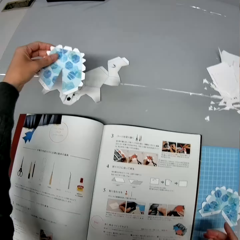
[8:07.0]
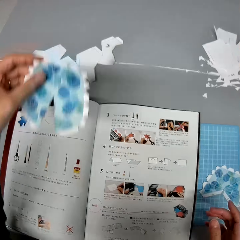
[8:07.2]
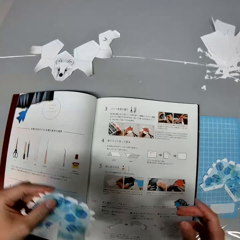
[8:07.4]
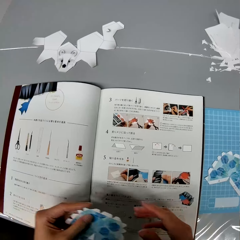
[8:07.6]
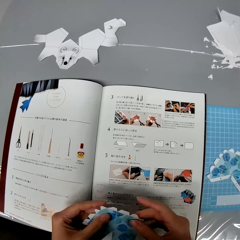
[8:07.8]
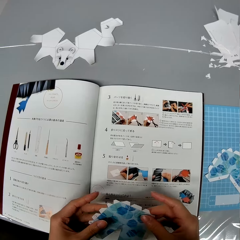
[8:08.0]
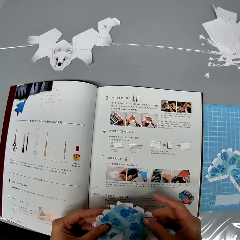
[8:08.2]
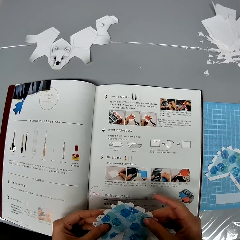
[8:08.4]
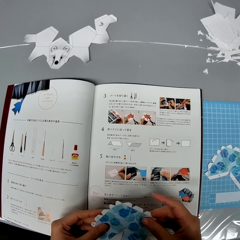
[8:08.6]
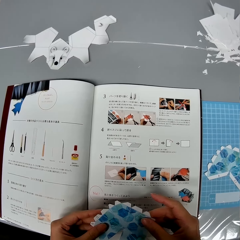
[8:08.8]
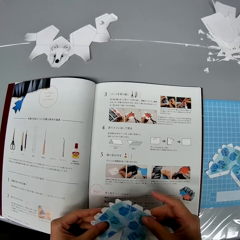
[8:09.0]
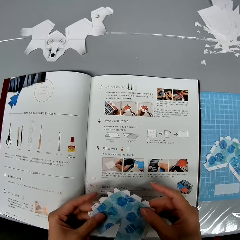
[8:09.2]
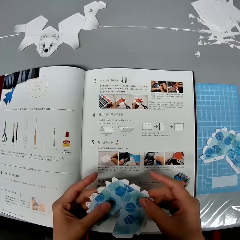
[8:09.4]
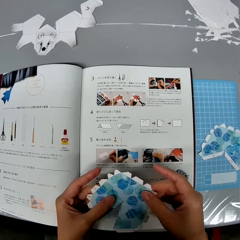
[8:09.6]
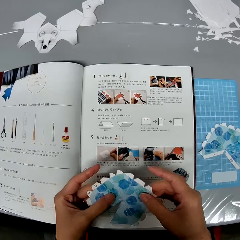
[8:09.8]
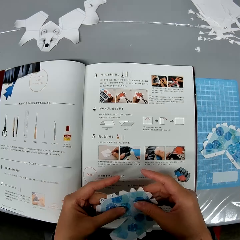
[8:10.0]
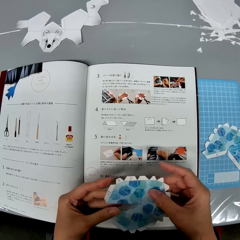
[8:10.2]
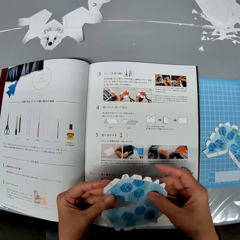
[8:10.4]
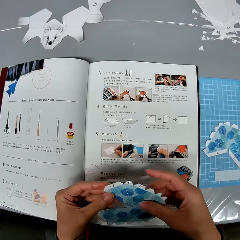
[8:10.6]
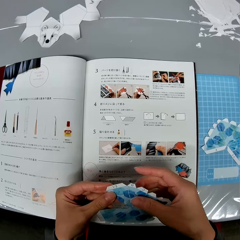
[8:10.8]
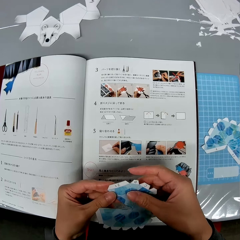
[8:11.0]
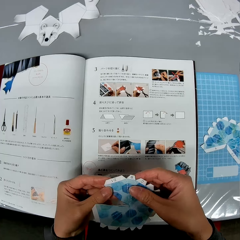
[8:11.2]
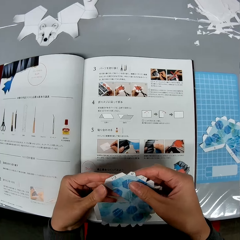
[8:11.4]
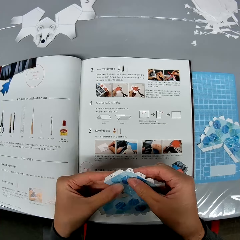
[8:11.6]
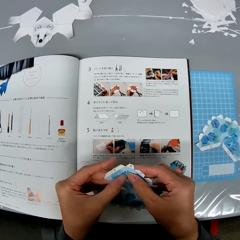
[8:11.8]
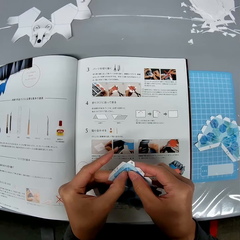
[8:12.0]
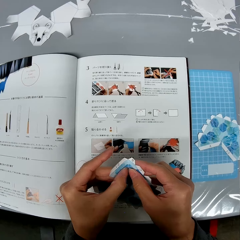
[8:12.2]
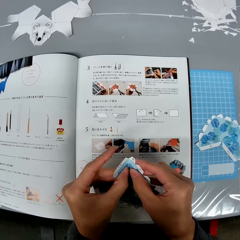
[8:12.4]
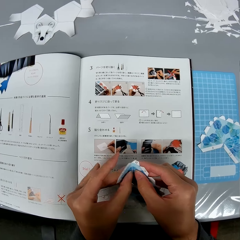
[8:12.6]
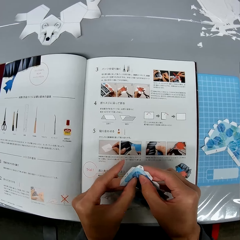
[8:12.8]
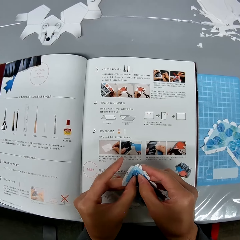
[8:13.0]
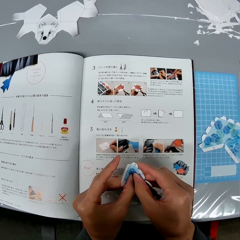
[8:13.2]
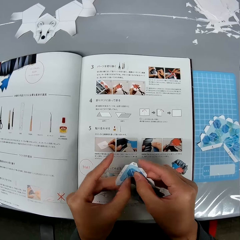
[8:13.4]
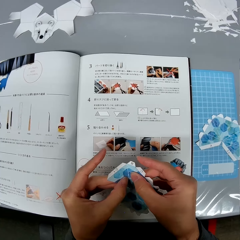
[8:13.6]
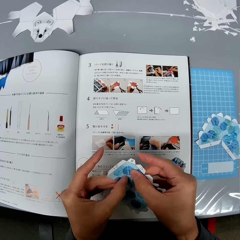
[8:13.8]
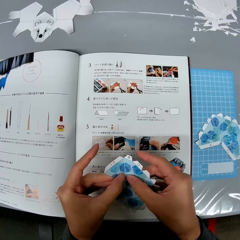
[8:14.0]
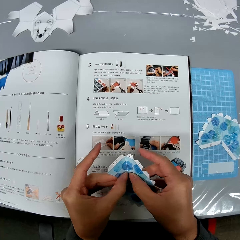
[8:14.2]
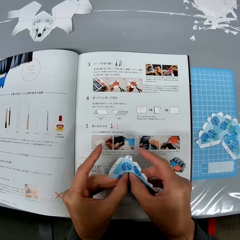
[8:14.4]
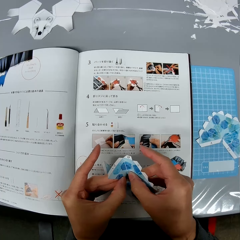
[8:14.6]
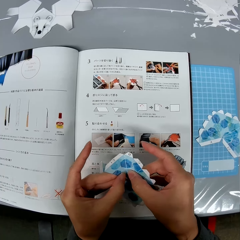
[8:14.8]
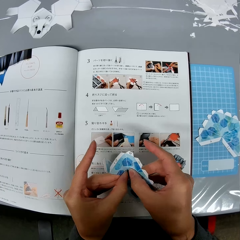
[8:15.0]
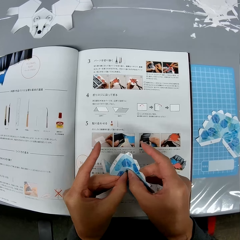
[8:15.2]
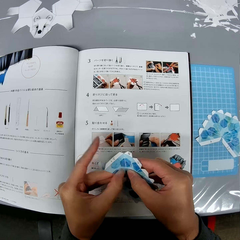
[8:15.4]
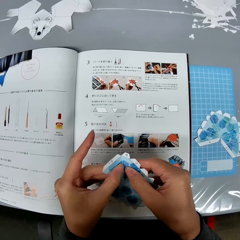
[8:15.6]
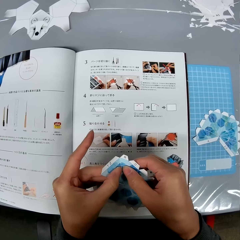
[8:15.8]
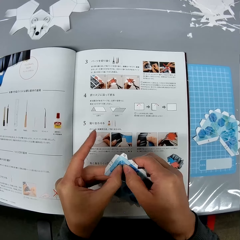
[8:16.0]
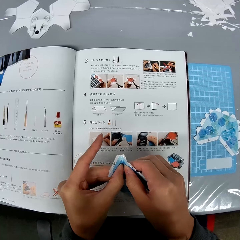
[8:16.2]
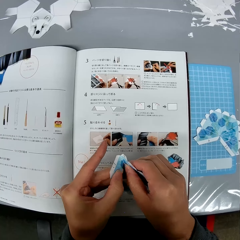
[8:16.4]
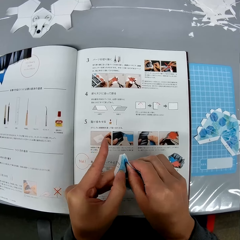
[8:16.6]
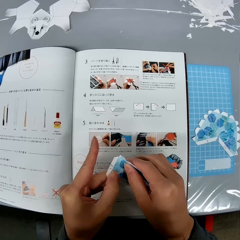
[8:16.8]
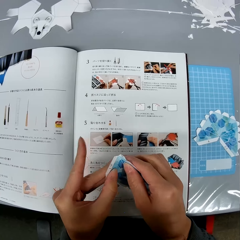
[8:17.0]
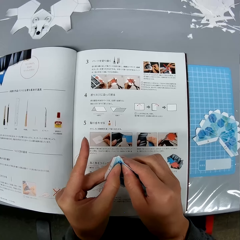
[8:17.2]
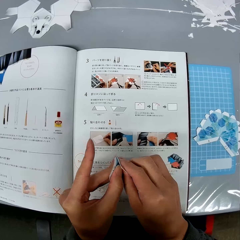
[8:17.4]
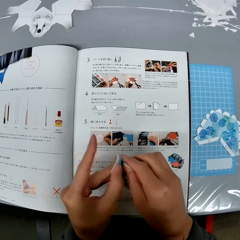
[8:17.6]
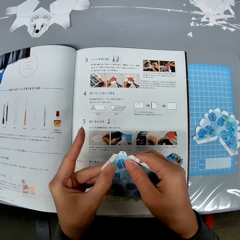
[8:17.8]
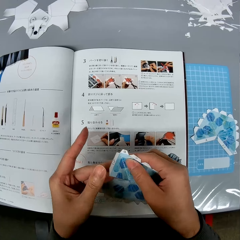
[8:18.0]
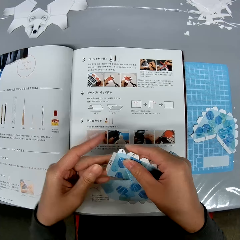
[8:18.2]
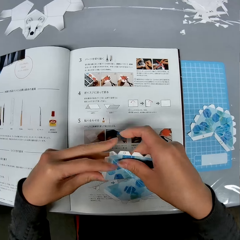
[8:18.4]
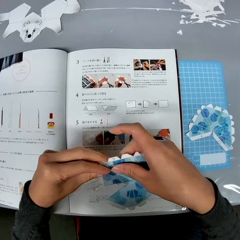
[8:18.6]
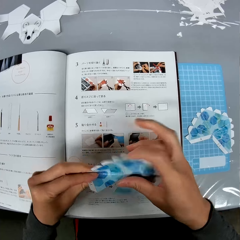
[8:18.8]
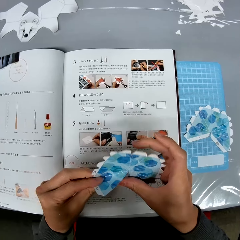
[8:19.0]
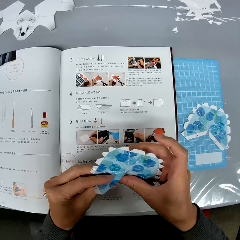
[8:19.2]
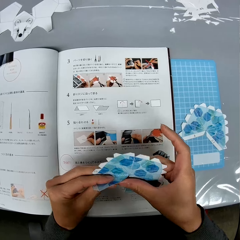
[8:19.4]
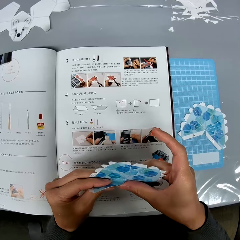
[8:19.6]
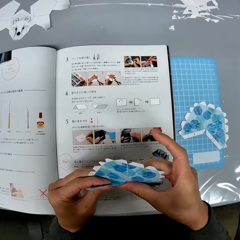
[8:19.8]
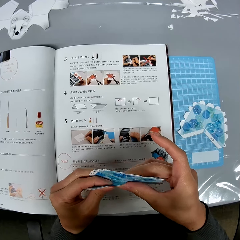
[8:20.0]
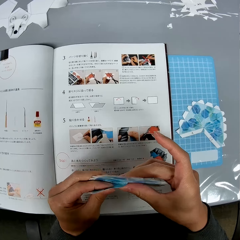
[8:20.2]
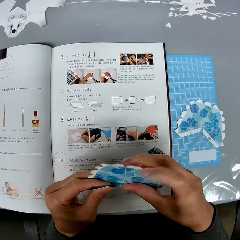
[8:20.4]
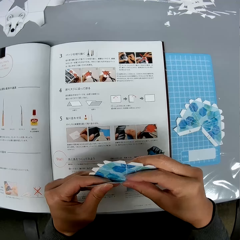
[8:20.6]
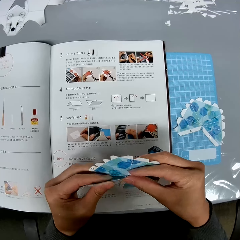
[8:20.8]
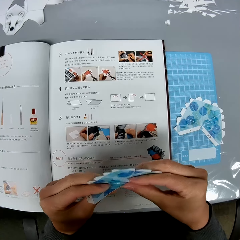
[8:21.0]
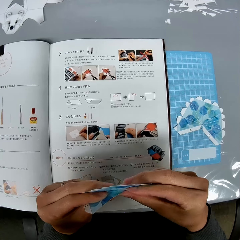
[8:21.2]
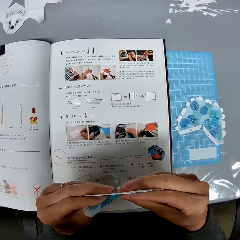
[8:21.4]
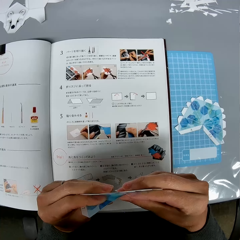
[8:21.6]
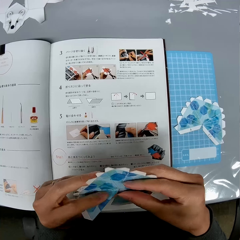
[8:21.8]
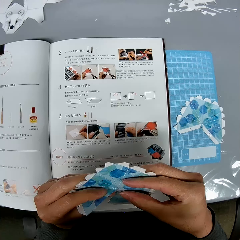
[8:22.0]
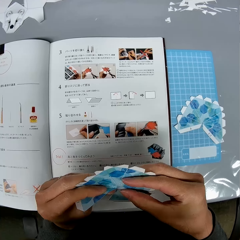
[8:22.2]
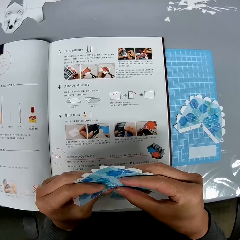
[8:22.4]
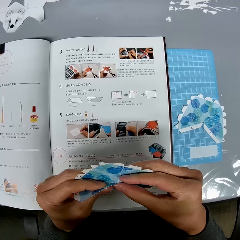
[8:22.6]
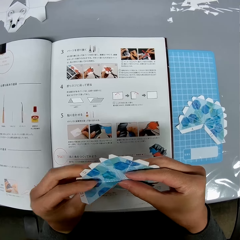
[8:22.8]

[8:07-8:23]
The camera wearer picks up the paper design from the table. They hold the paper in hand. They bend some parts of the paper design.

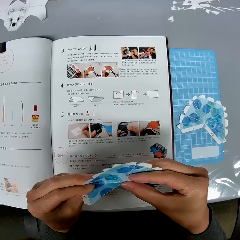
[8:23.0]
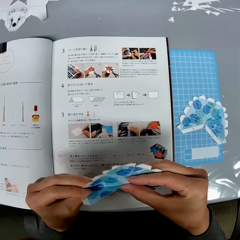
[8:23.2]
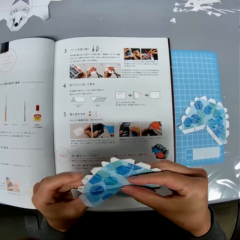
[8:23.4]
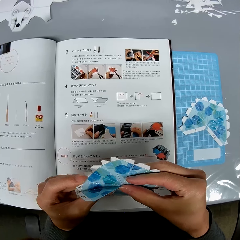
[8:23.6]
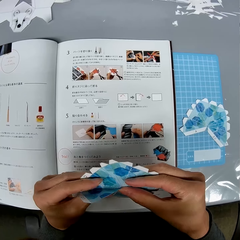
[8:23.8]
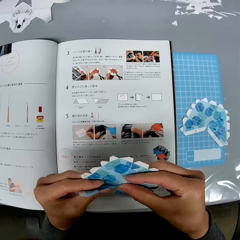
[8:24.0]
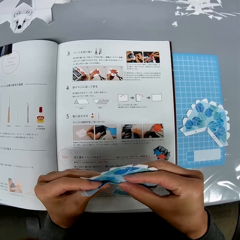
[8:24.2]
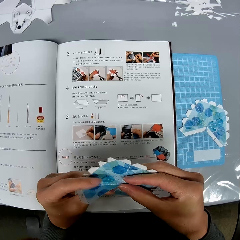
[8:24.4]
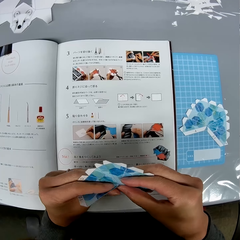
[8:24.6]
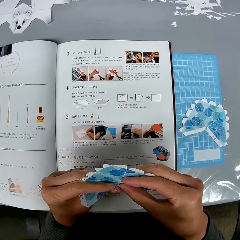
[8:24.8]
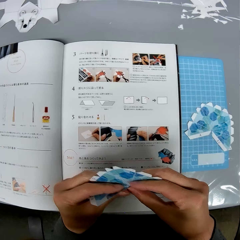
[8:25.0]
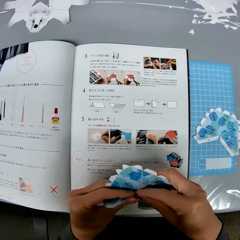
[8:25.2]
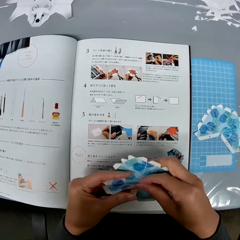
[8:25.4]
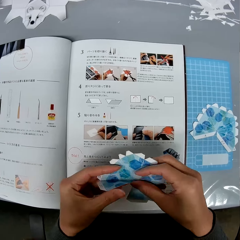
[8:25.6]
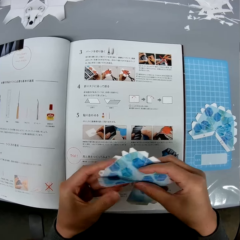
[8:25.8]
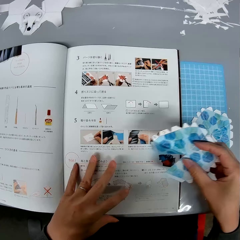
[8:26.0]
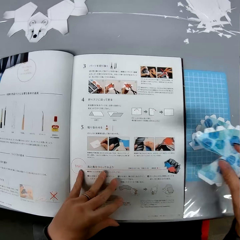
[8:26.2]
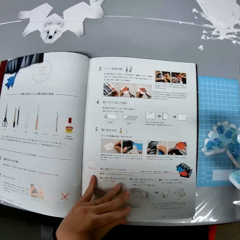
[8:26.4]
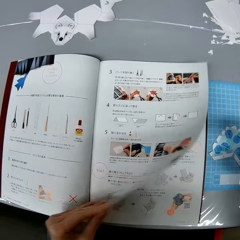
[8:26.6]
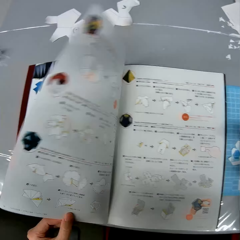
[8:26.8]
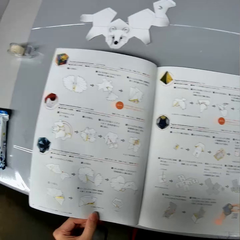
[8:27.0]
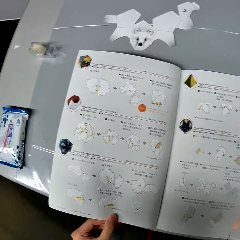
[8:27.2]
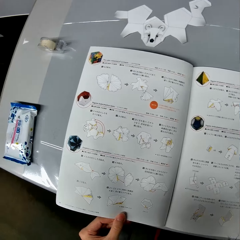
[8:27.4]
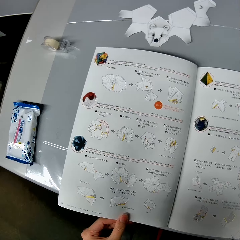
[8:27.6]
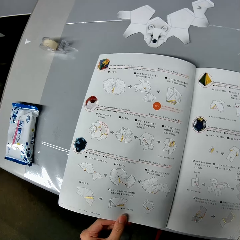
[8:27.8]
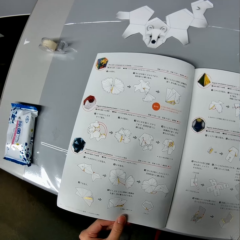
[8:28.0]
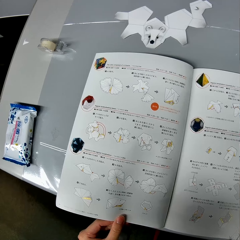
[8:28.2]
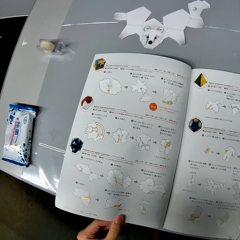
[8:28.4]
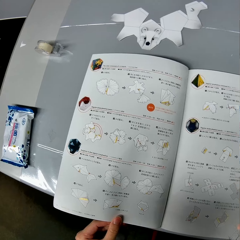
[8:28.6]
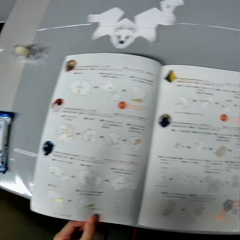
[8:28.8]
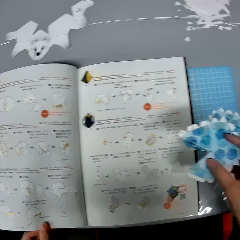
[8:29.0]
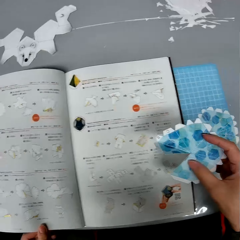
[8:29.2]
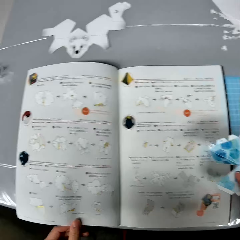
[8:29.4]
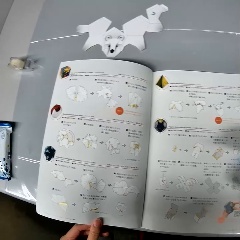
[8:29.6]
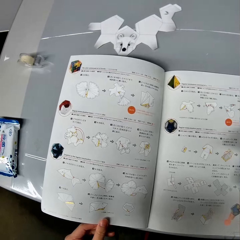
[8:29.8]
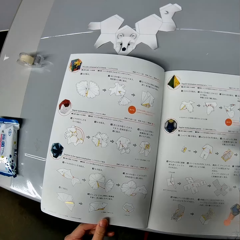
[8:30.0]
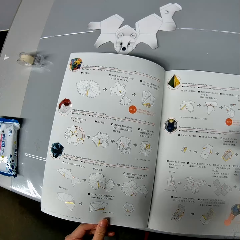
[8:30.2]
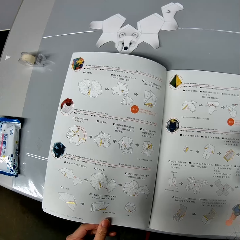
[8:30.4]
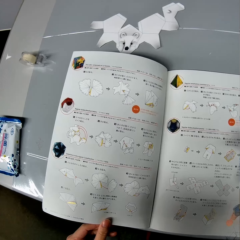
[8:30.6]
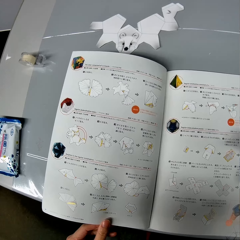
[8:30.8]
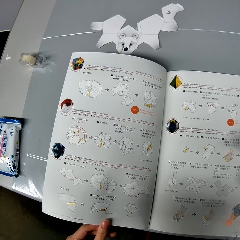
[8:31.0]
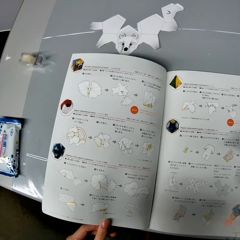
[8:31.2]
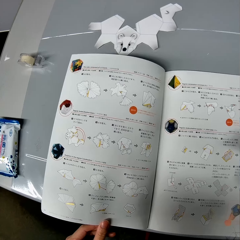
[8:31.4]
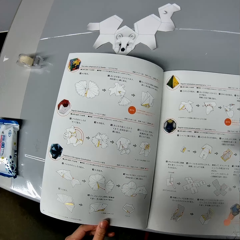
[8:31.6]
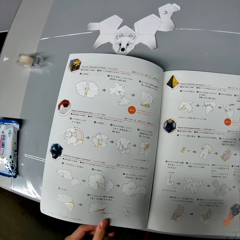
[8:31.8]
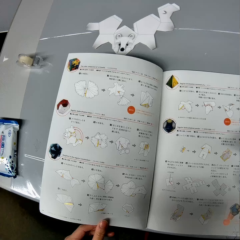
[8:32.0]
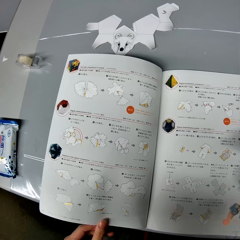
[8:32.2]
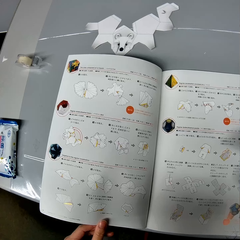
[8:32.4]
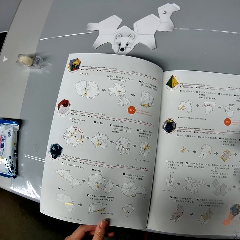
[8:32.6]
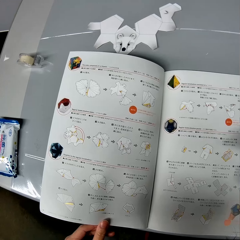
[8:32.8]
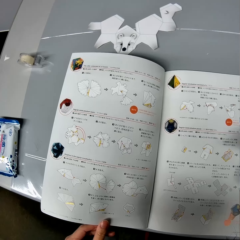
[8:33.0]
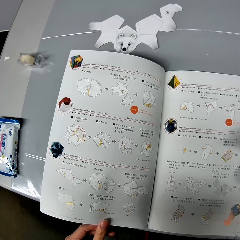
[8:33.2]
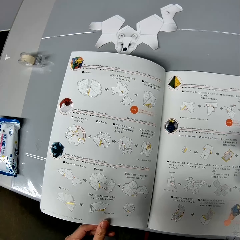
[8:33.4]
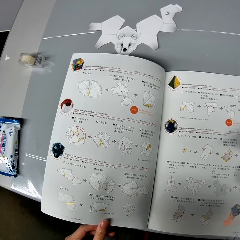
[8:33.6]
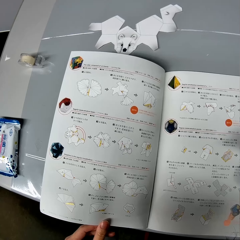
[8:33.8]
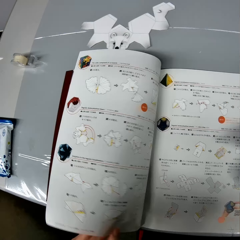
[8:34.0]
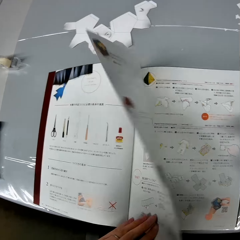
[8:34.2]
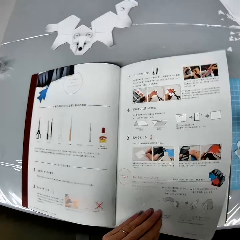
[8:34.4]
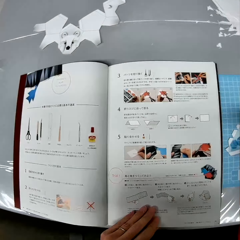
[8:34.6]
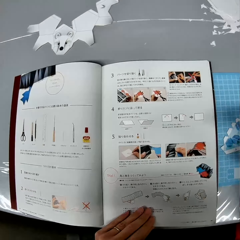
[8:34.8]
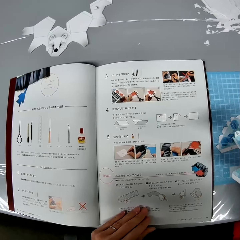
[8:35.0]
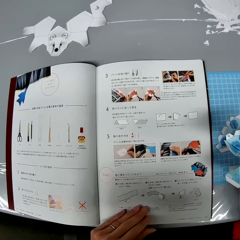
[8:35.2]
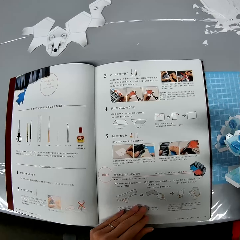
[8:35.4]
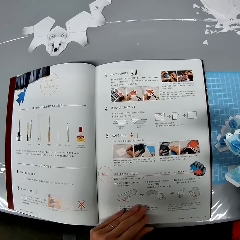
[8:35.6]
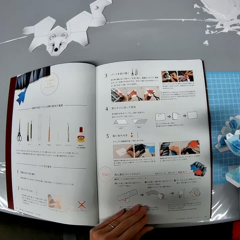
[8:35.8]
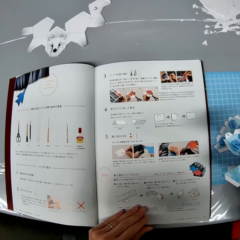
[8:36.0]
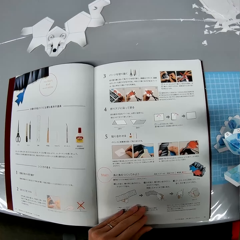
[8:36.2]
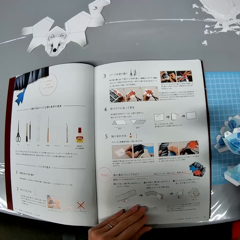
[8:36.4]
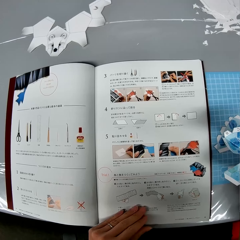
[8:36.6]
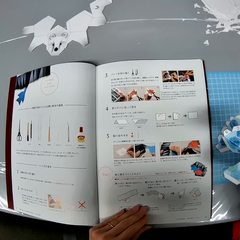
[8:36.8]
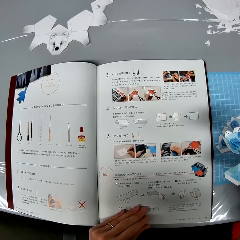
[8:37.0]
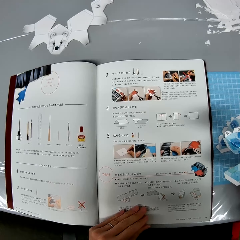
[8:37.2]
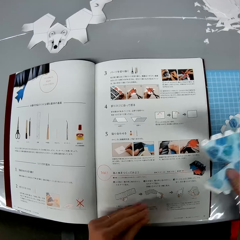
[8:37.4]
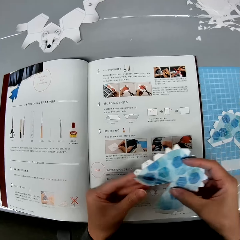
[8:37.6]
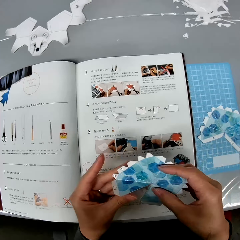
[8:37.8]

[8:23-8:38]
The camera wearer opens the book to the next page. They look at the book. They open the book to the previous page. They look at the paper.
